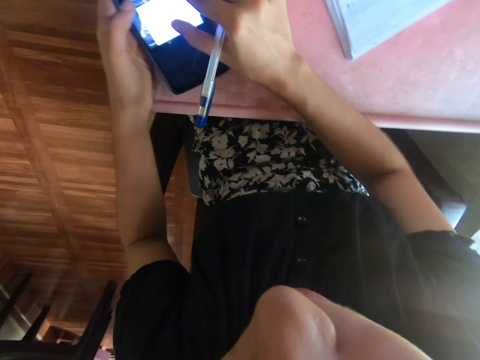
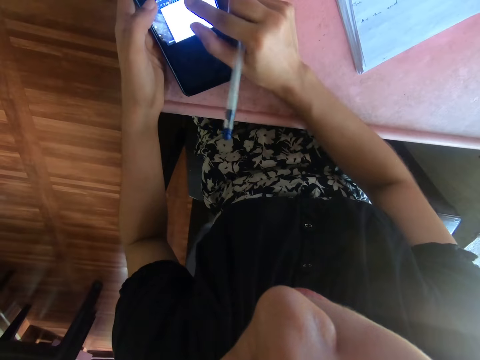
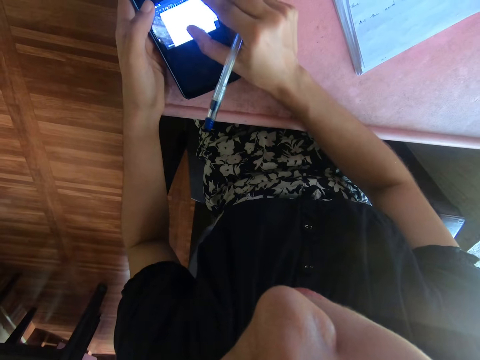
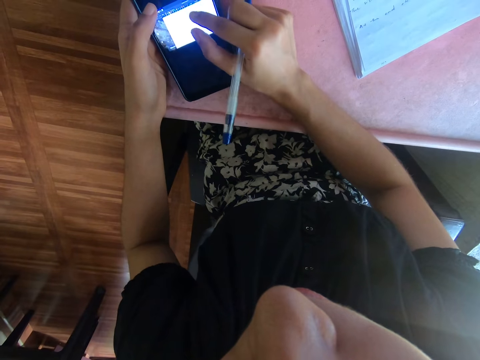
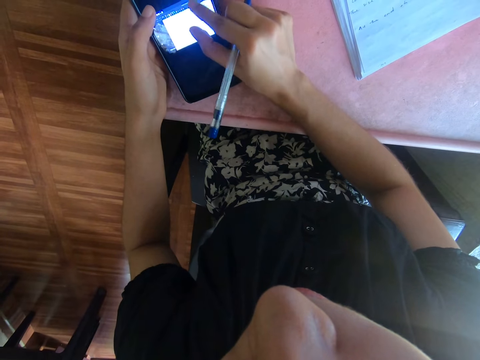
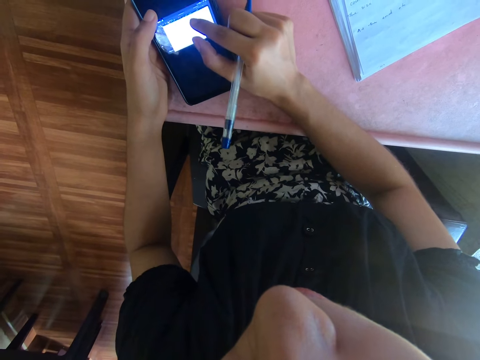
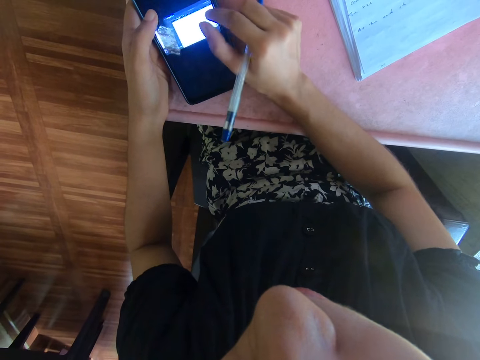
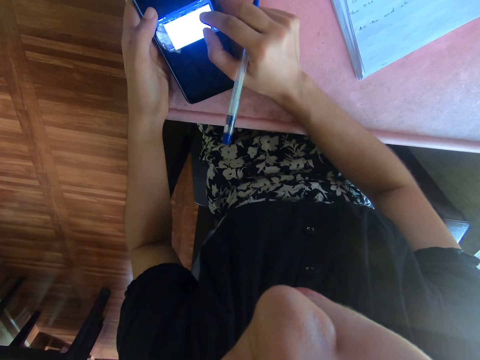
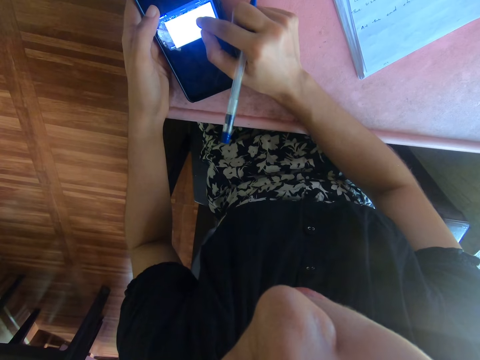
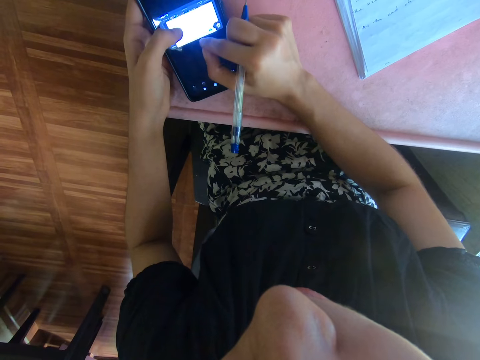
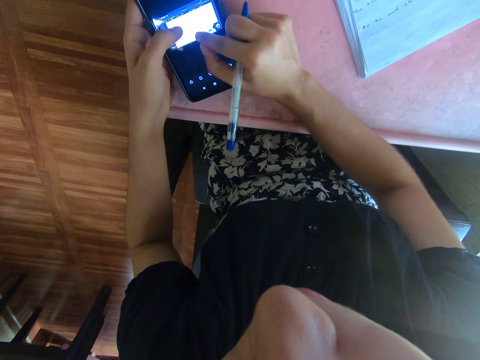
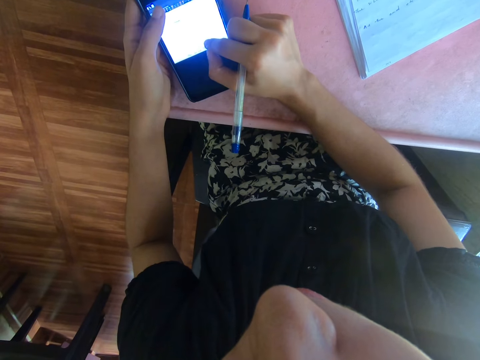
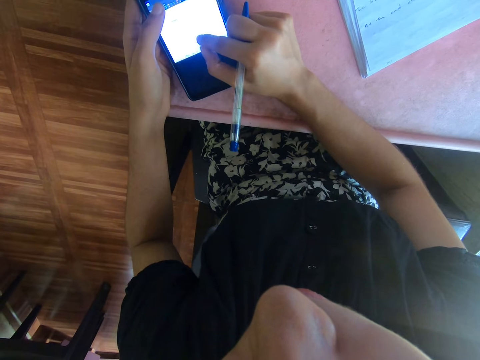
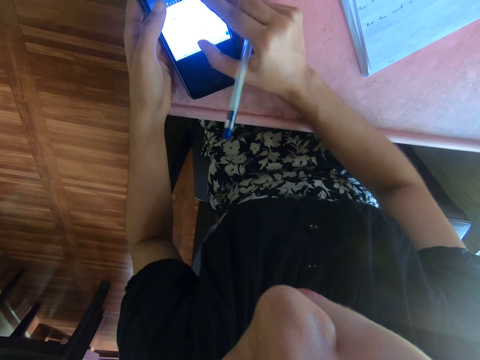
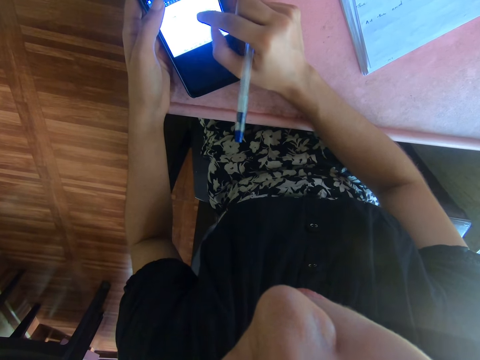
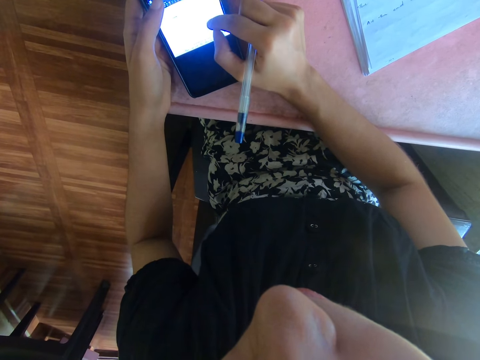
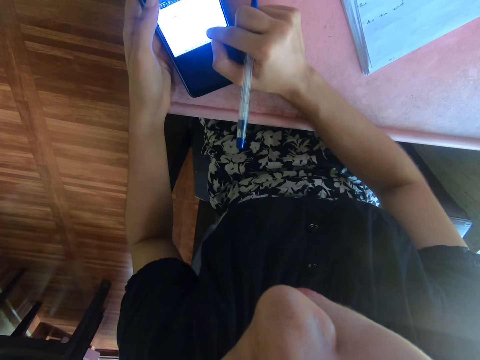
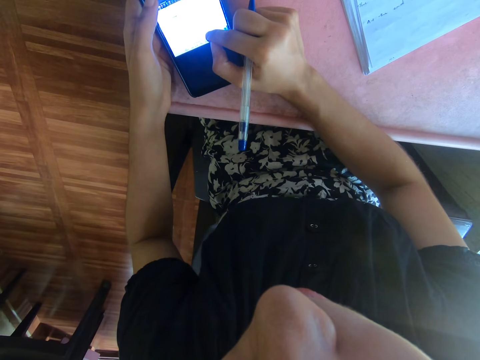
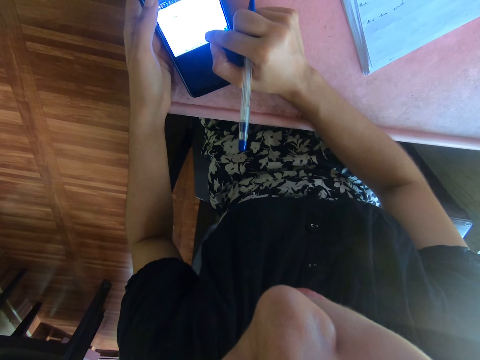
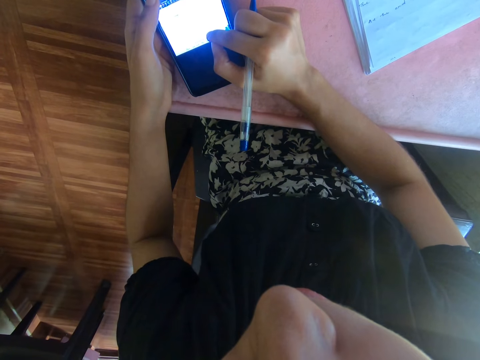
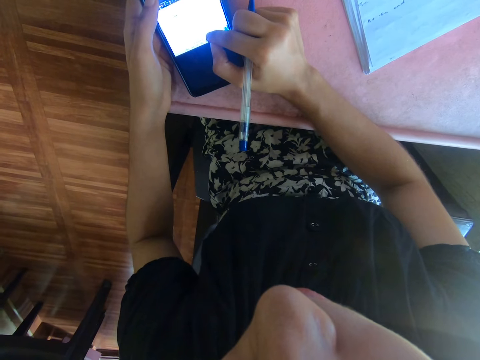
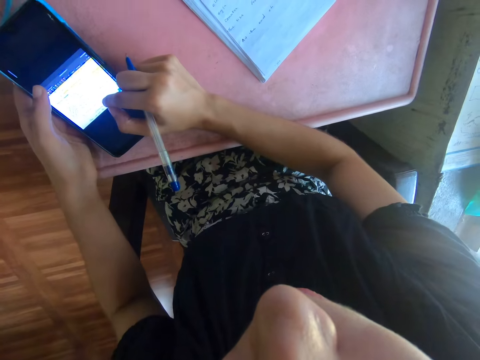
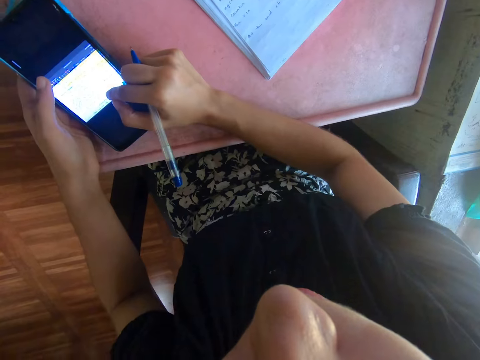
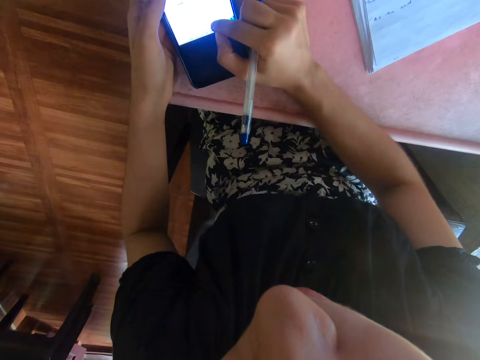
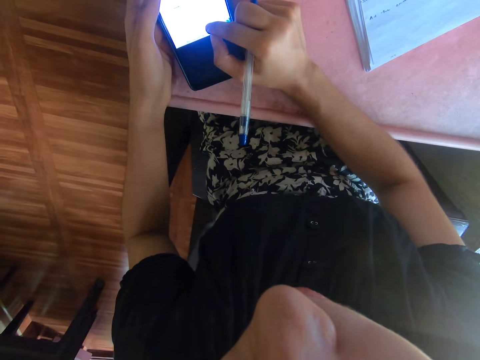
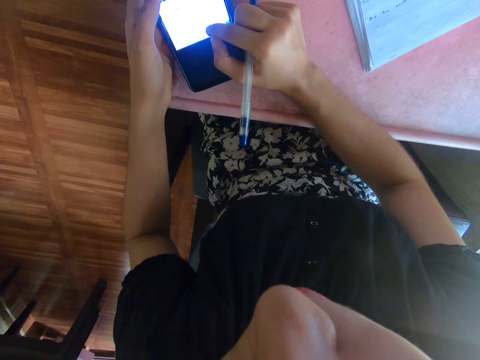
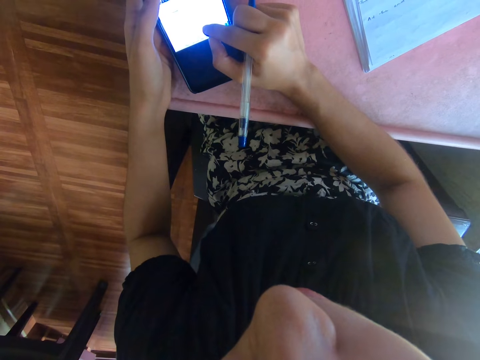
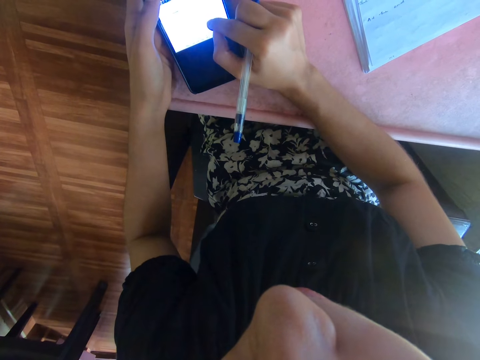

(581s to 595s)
The camera wearer zooms the picture on the phone. They look around. They look at a book. They look at the phone.

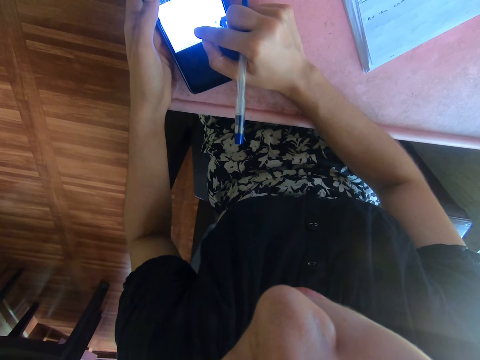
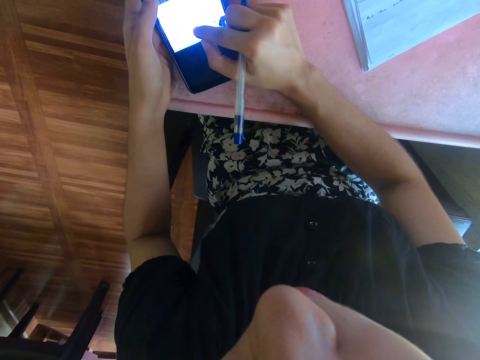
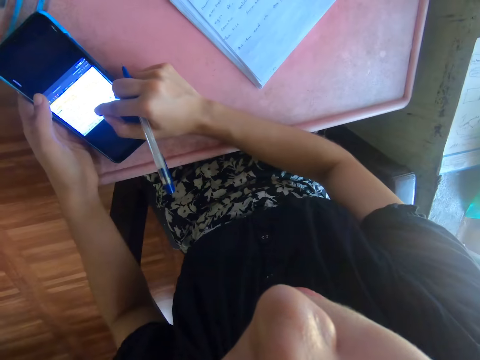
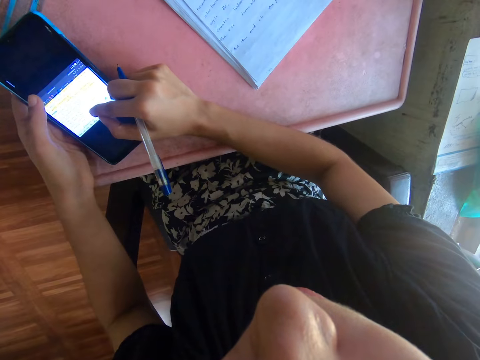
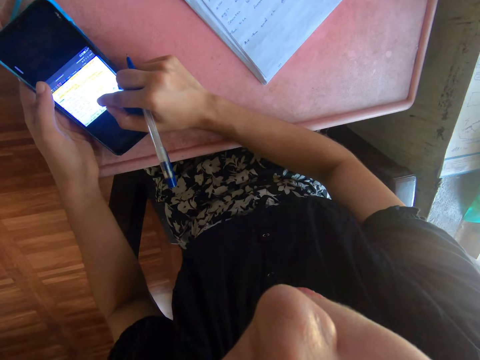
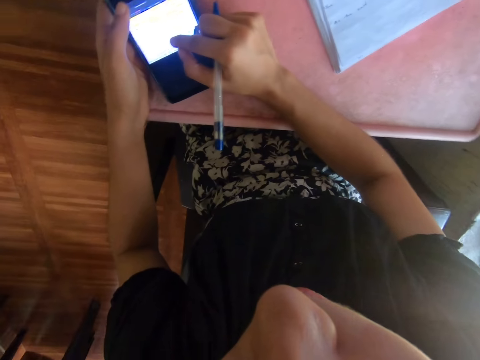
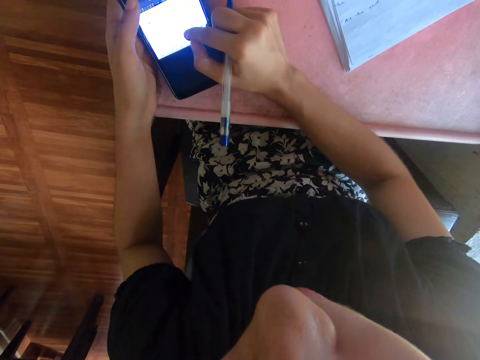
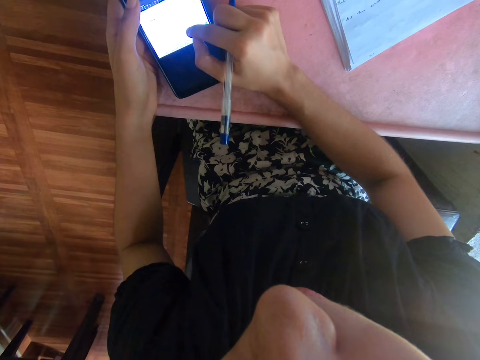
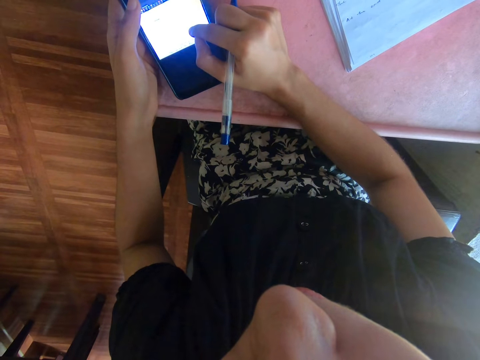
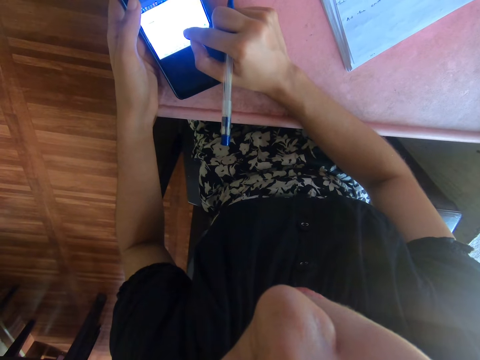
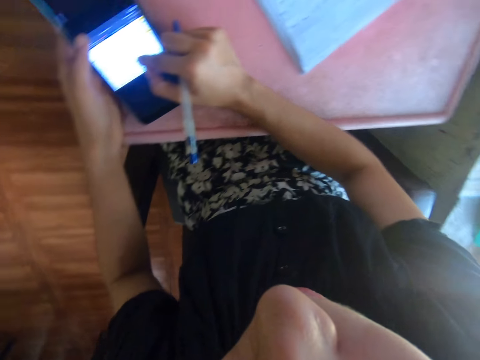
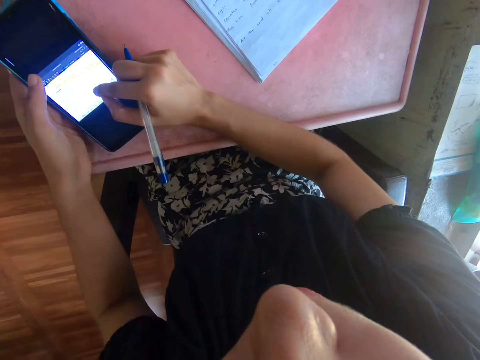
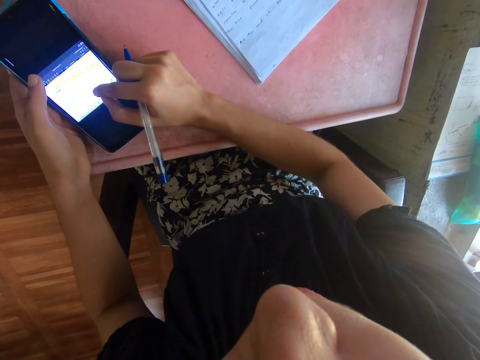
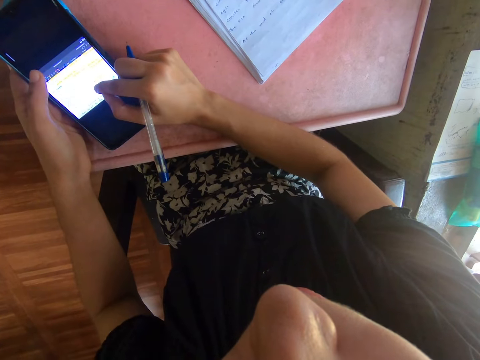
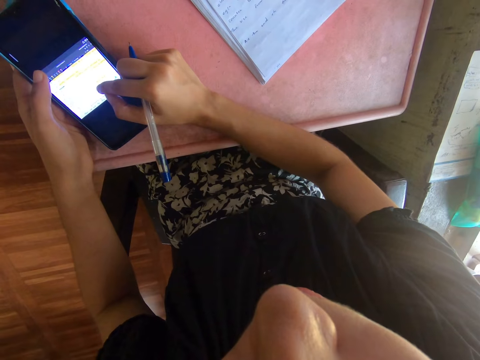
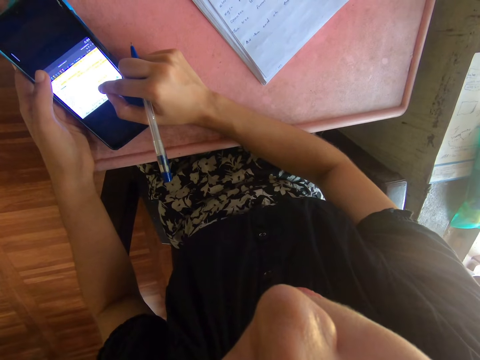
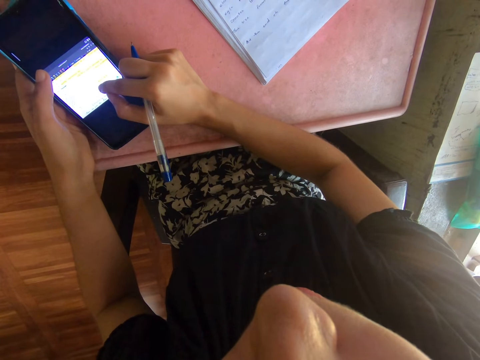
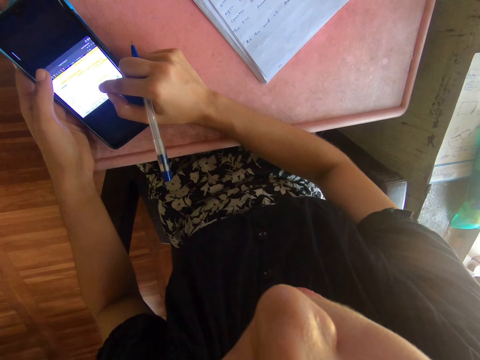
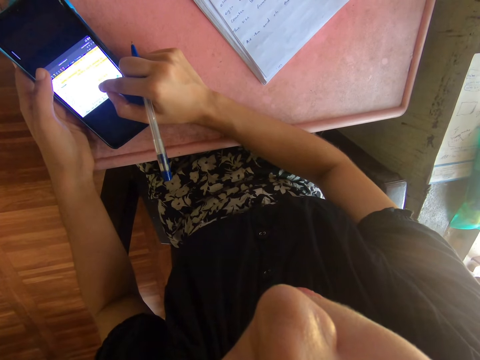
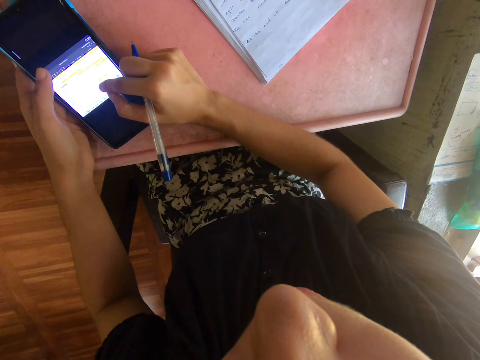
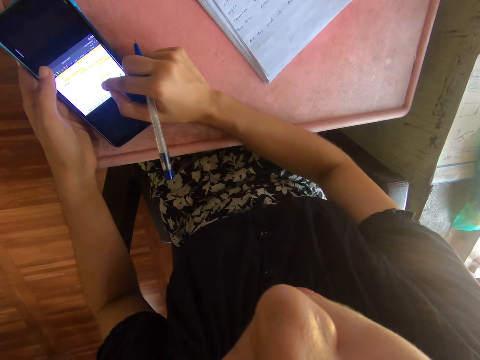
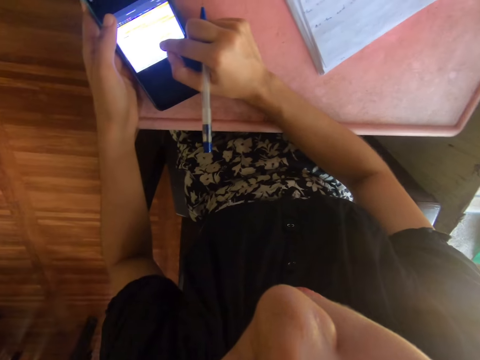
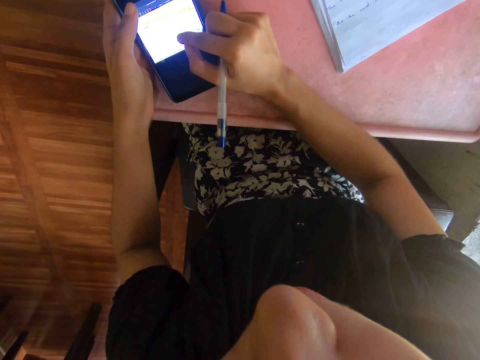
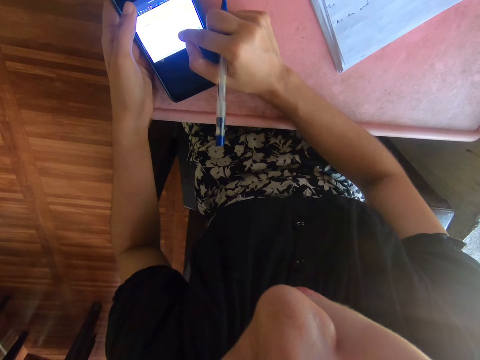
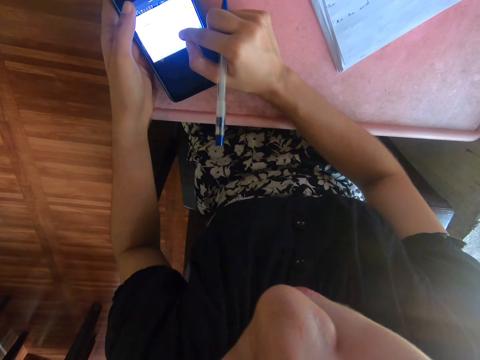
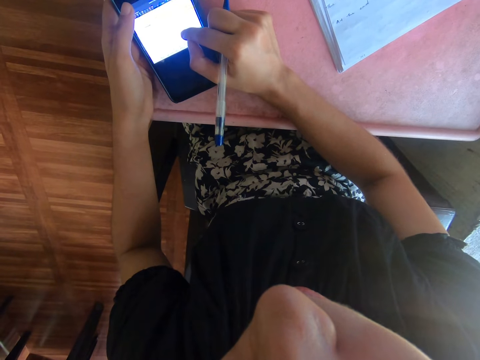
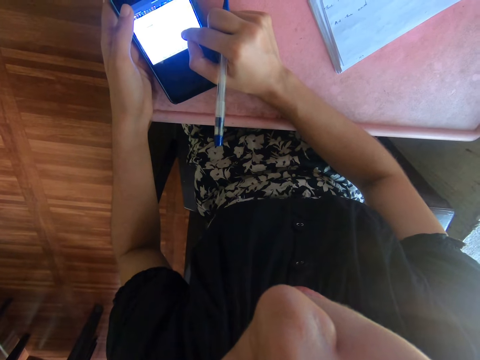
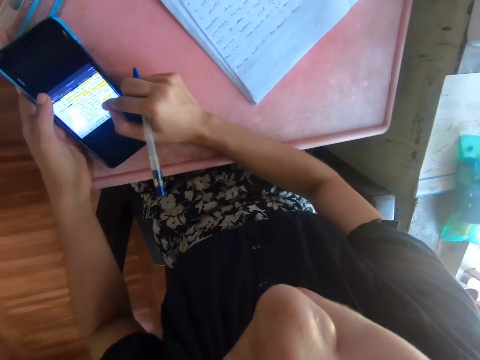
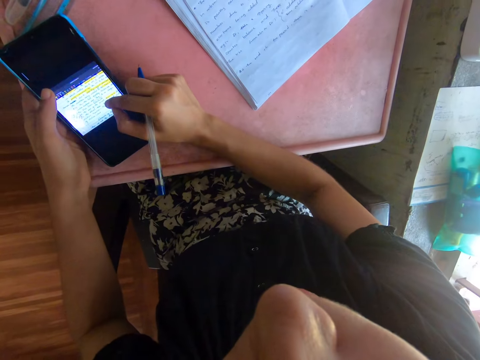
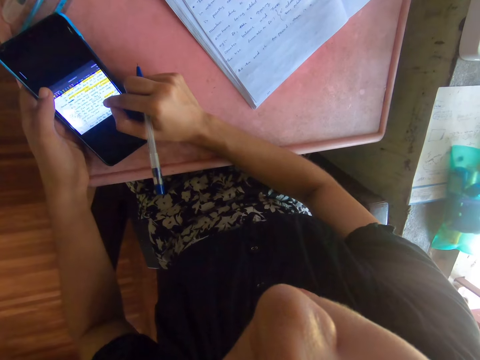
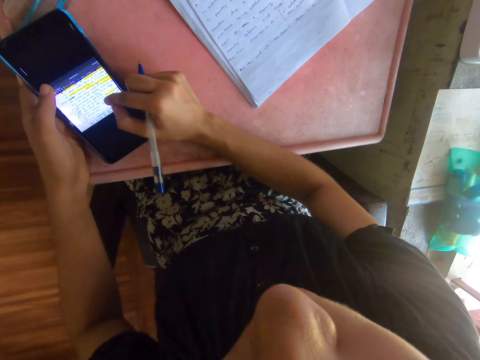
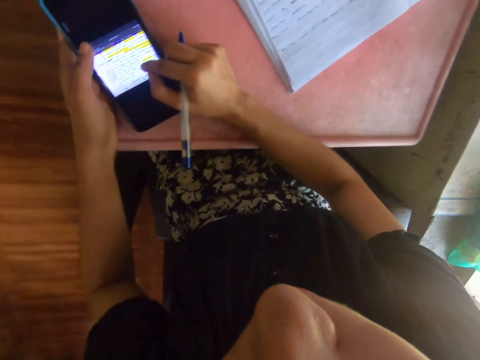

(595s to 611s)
The camera wearer looks at a book. They look at the phone. They look at the book. They look at the phone. They look at the book.
